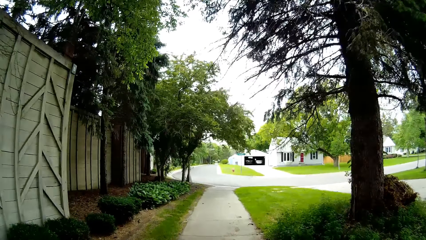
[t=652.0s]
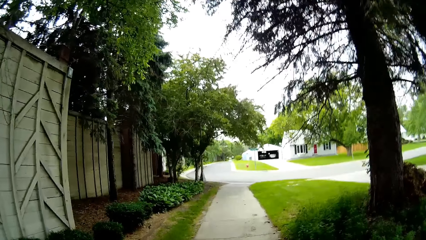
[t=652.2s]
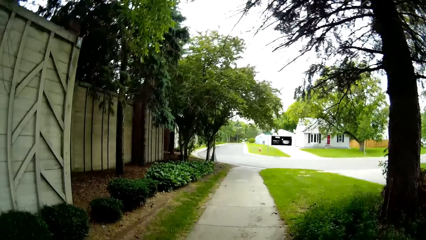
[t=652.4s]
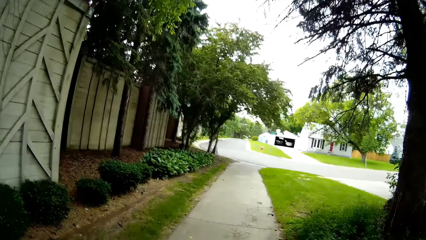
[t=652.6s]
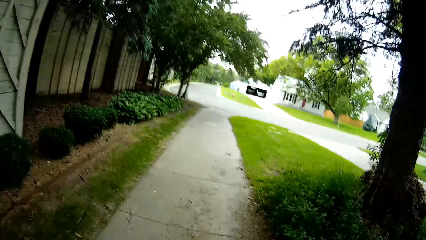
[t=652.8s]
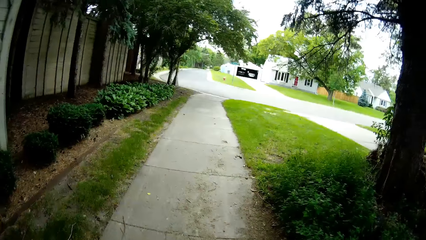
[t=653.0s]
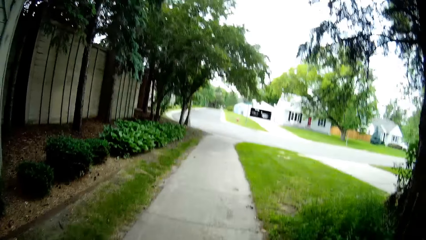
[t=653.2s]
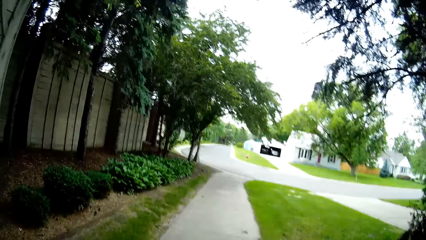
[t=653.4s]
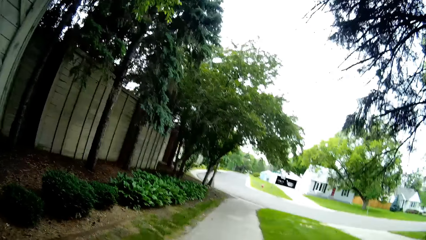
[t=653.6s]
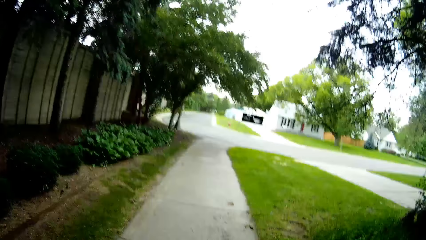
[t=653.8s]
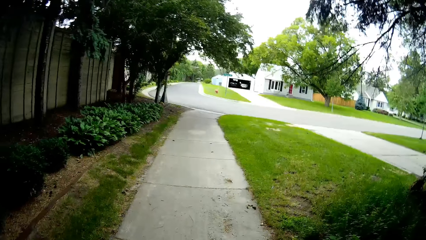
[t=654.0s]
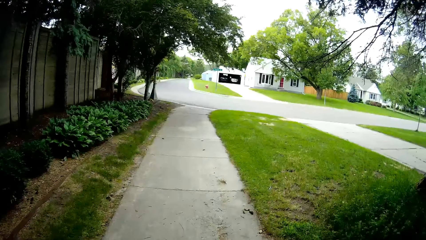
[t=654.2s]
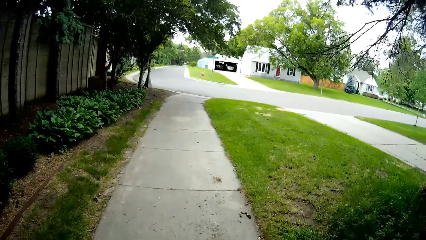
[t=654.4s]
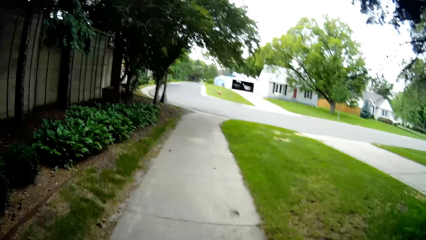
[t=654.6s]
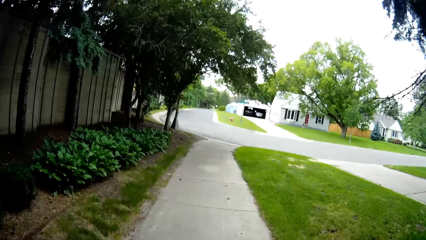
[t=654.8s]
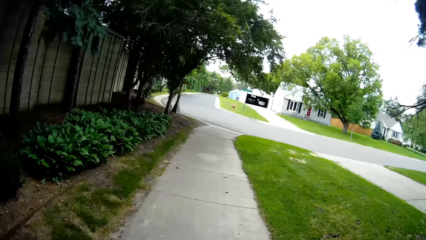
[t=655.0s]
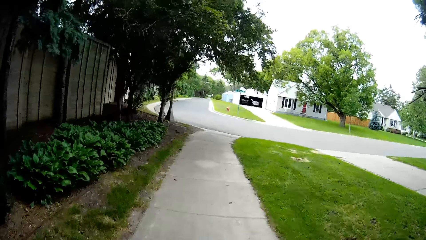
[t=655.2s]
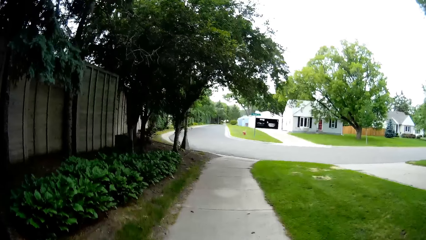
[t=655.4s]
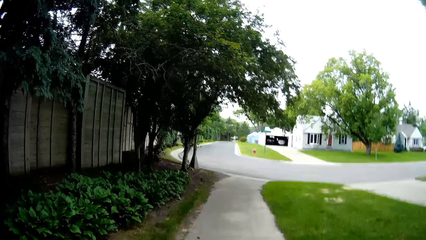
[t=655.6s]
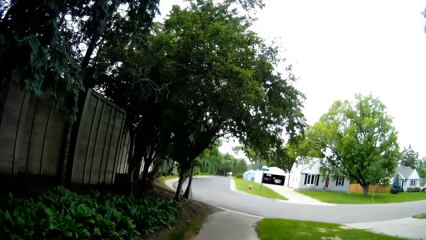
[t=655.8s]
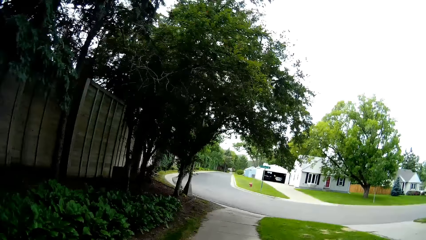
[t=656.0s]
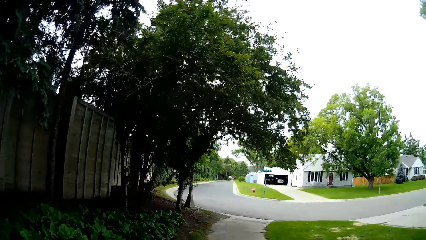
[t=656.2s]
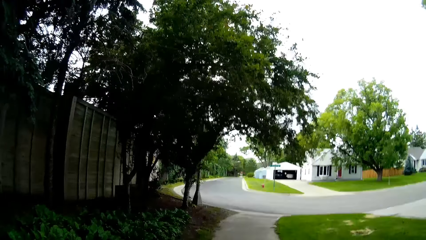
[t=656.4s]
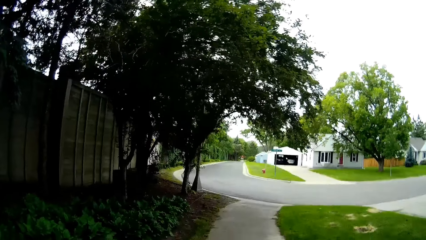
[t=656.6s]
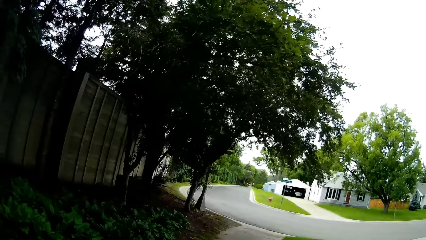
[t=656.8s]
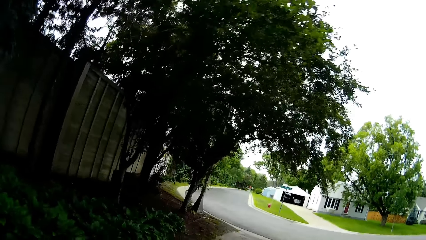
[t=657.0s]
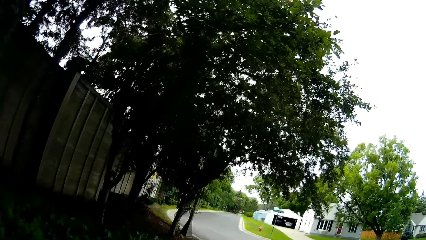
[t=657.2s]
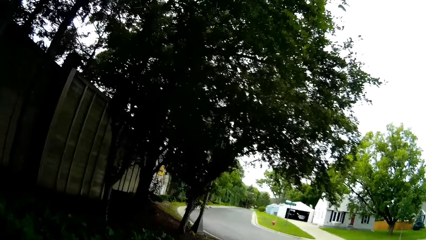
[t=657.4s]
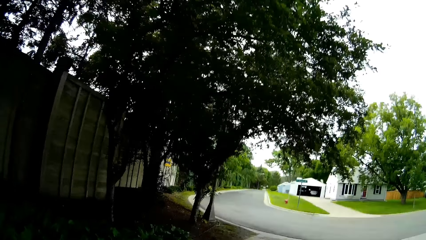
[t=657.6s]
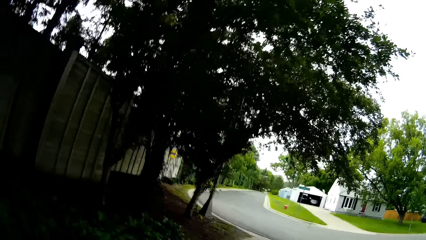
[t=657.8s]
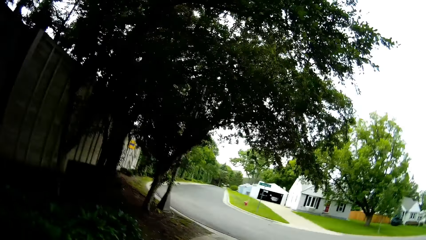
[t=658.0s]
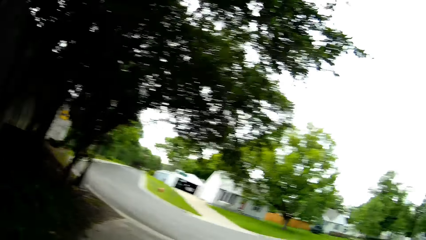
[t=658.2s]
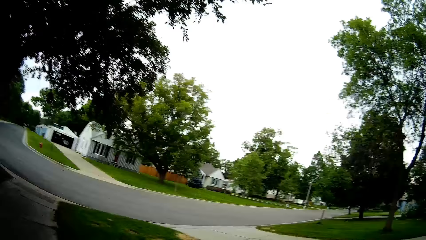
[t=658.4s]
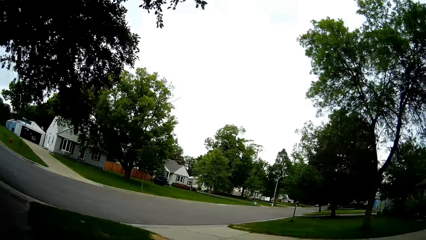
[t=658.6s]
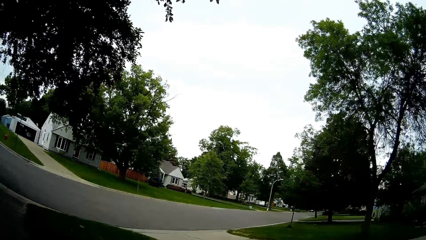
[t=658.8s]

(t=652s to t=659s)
The camera wearer cycles on the road.

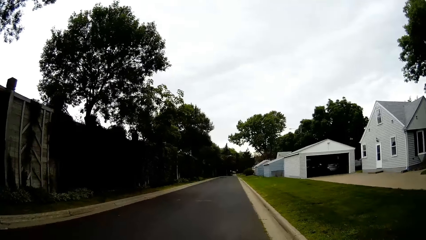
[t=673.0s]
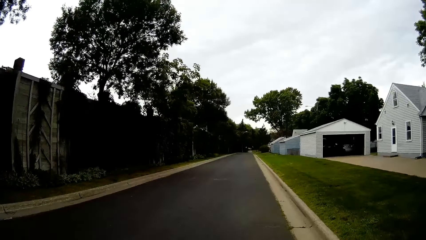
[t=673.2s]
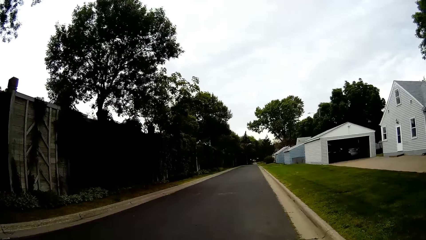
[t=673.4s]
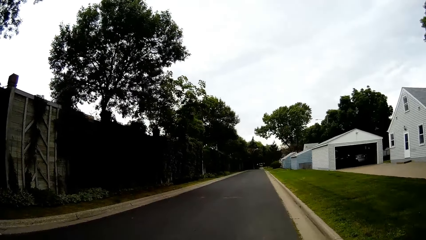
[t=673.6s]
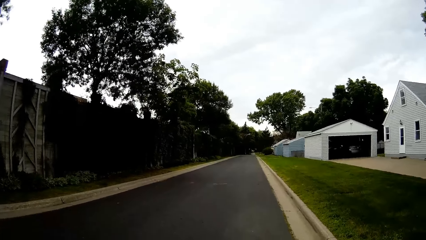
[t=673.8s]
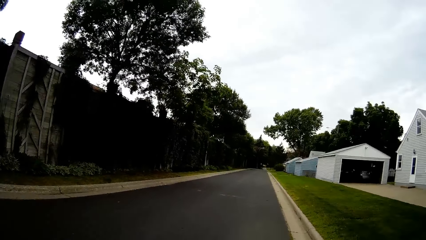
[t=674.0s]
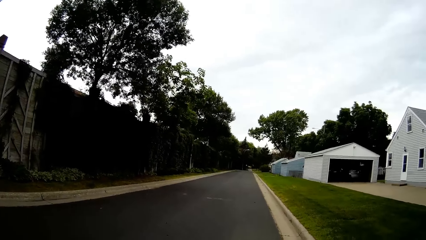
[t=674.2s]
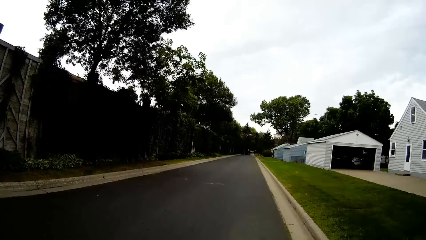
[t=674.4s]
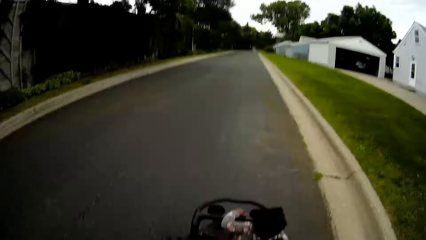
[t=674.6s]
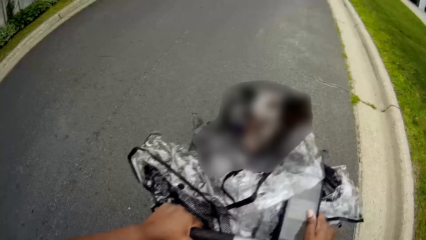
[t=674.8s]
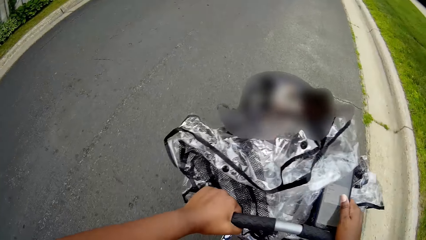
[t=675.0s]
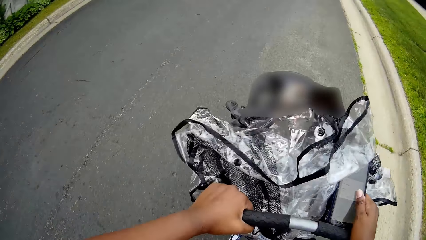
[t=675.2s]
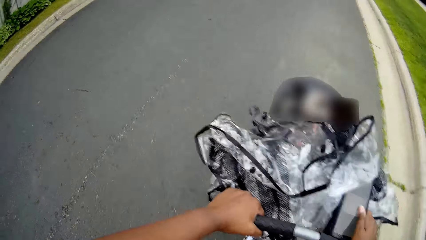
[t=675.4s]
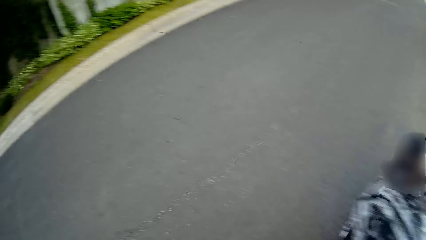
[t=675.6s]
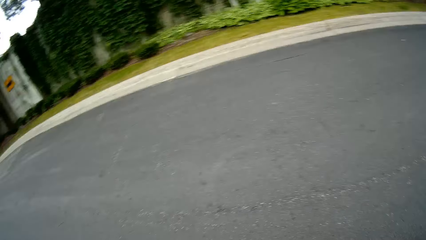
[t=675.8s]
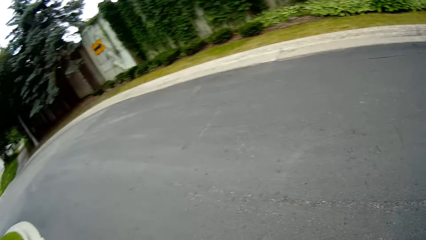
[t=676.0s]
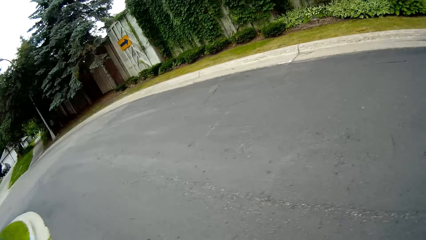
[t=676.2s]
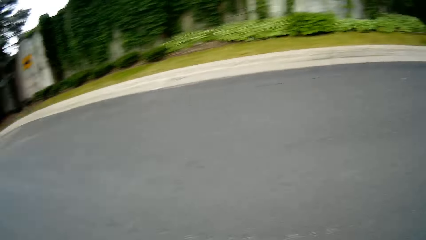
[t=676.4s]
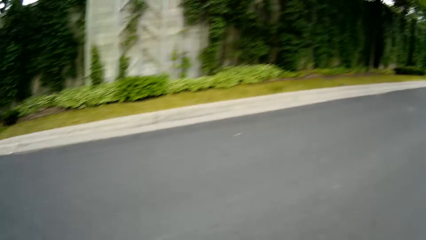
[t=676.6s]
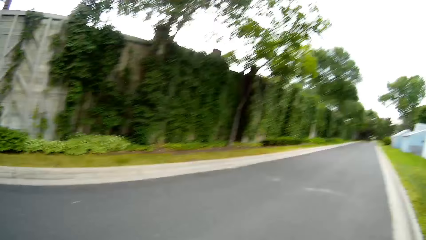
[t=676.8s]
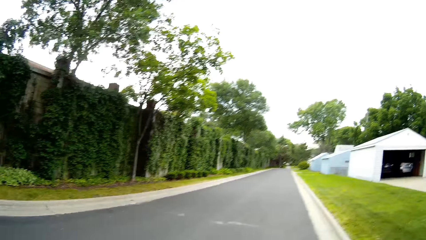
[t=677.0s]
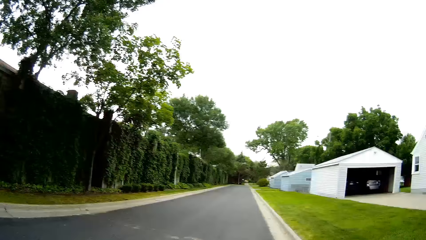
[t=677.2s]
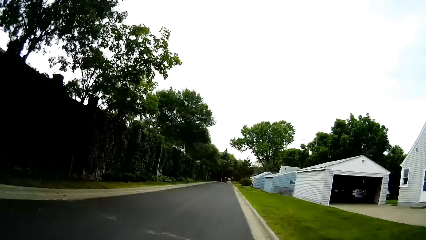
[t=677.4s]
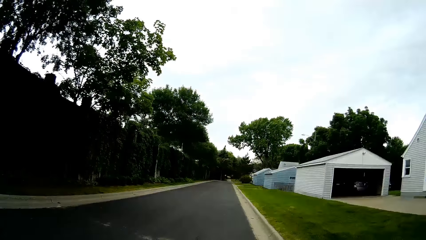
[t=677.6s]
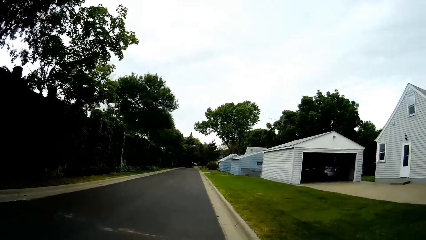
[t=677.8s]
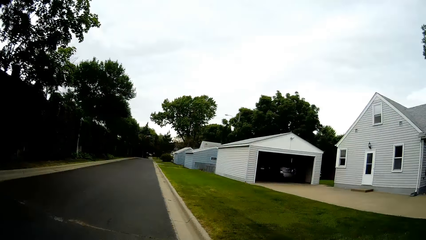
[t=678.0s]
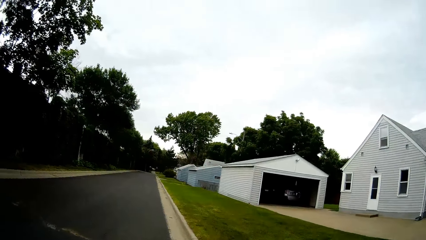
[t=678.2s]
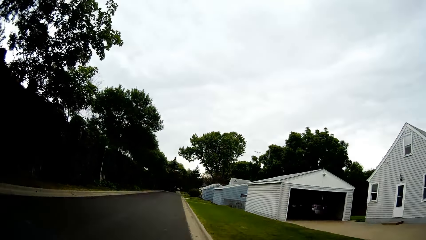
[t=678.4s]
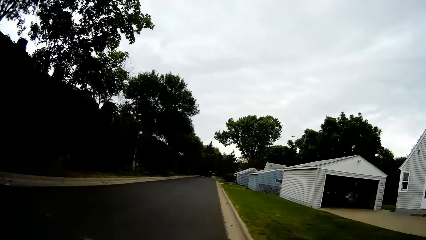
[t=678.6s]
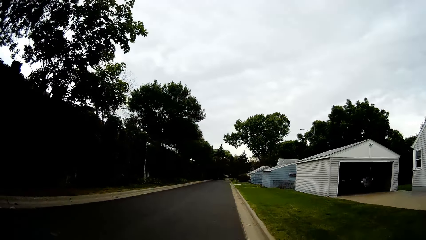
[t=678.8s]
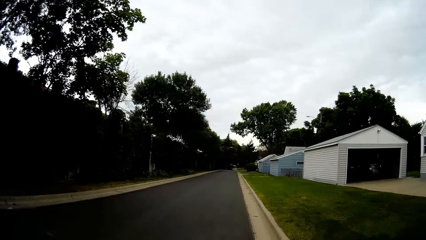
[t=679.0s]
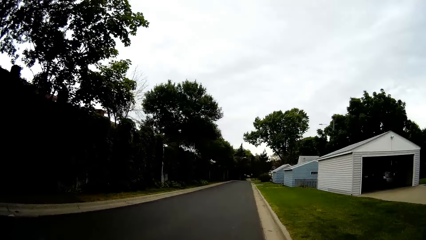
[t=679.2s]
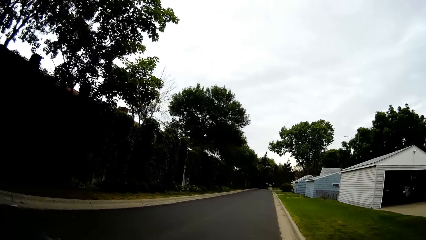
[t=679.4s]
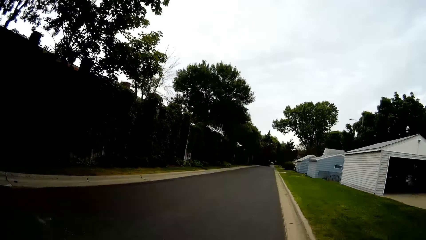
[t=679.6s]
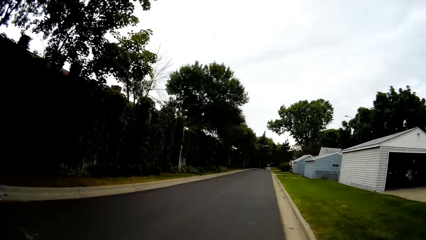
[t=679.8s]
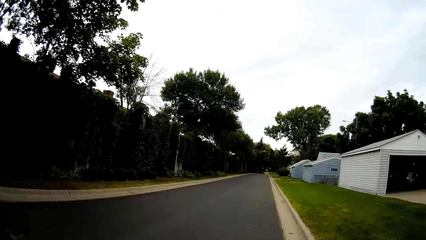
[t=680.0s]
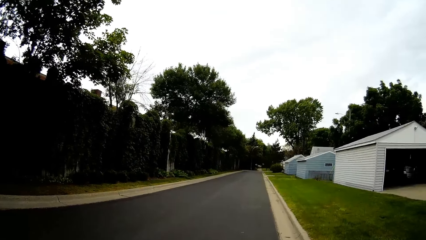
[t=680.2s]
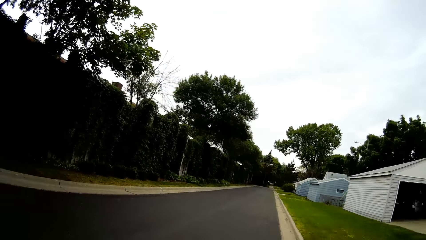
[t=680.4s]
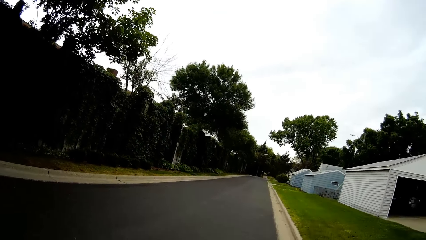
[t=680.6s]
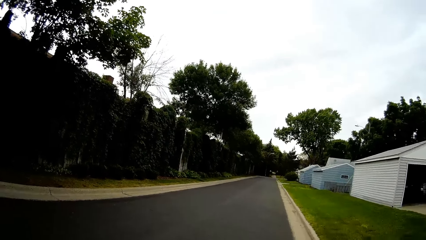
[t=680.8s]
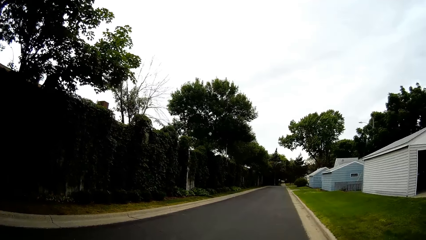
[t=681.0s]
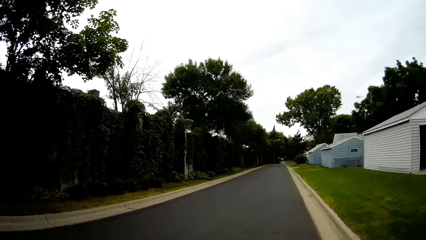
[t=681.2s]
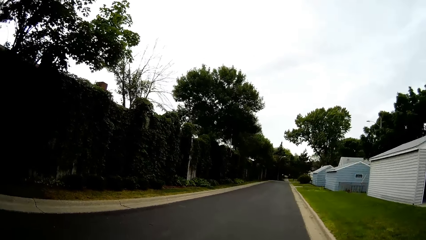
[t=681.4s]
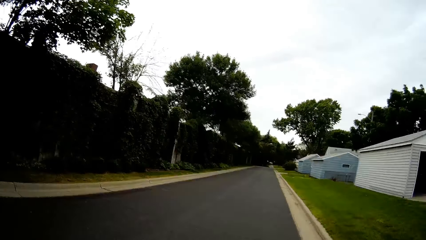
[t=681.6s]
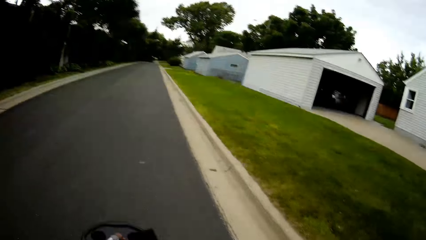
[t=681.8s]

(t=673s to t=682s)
The camera wearer pushes a baby stroller with both hands. They talk to a boy.
